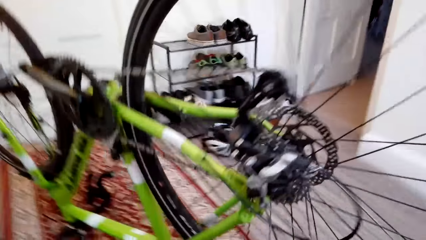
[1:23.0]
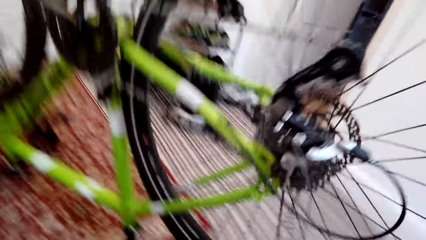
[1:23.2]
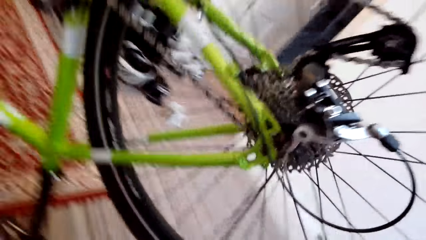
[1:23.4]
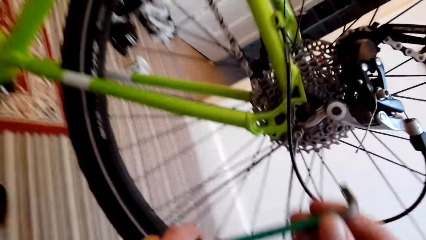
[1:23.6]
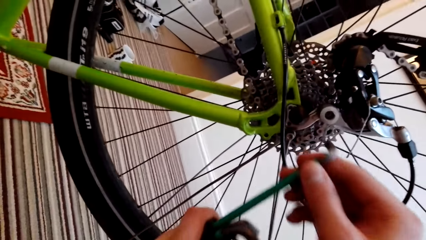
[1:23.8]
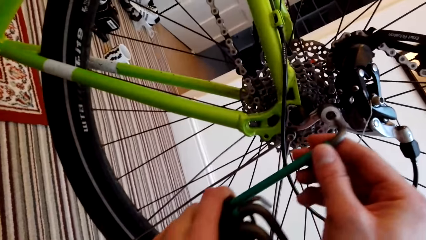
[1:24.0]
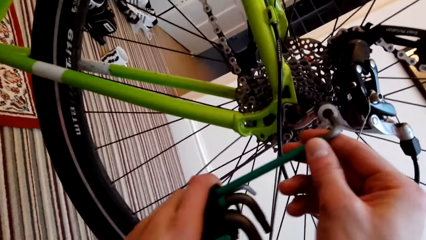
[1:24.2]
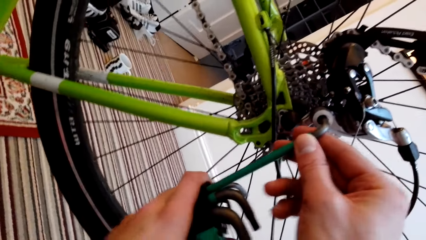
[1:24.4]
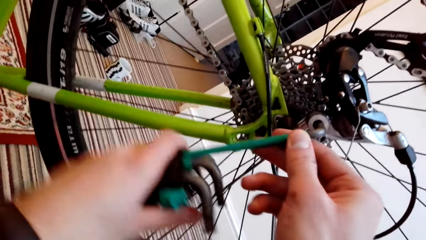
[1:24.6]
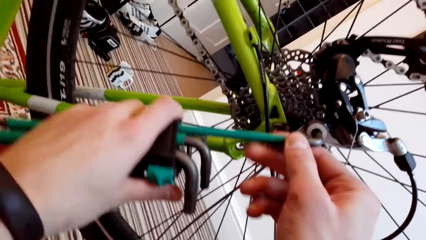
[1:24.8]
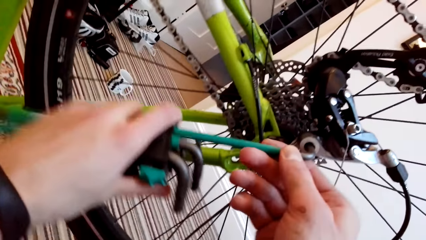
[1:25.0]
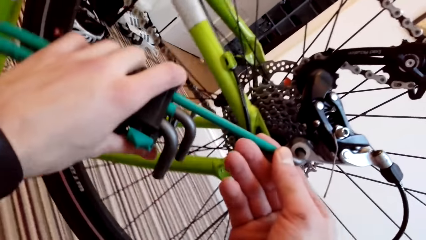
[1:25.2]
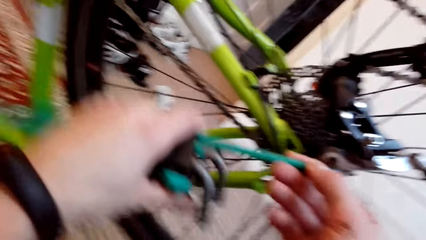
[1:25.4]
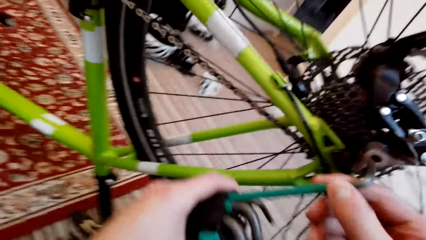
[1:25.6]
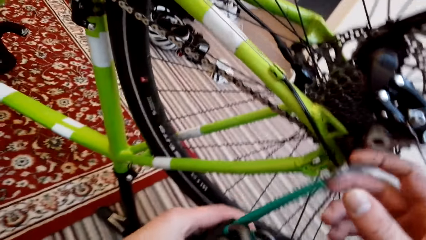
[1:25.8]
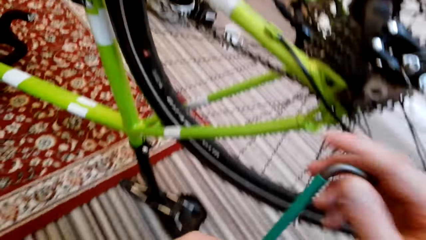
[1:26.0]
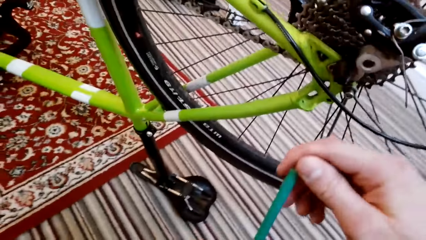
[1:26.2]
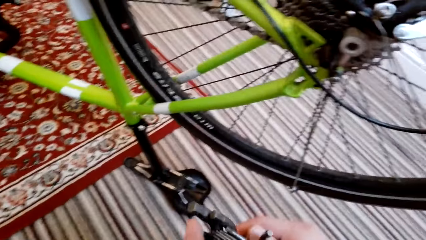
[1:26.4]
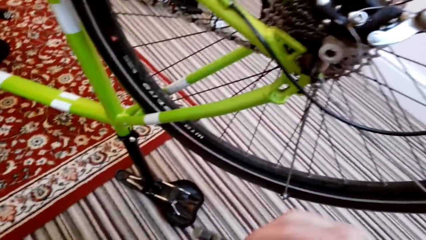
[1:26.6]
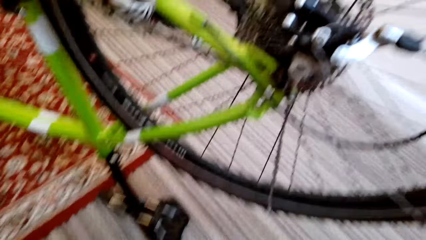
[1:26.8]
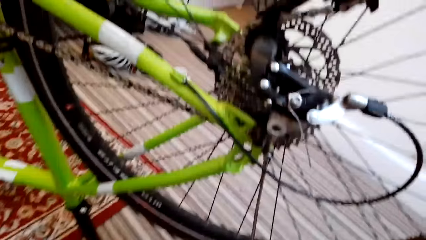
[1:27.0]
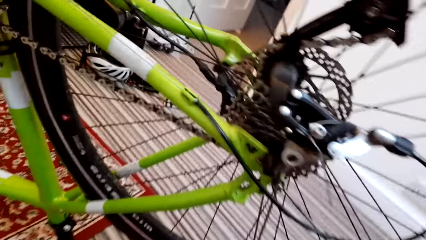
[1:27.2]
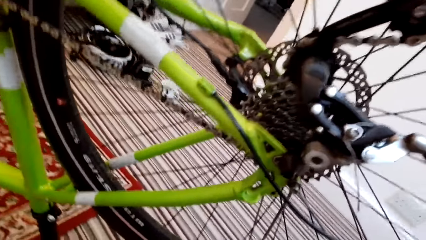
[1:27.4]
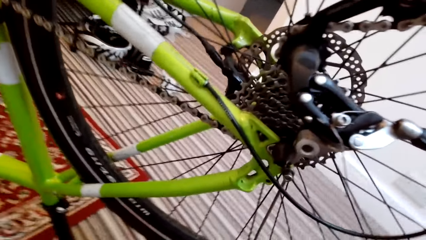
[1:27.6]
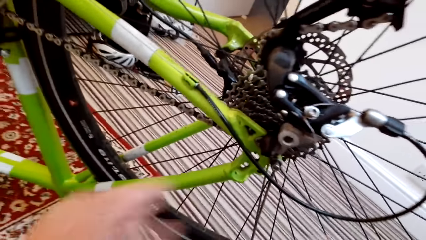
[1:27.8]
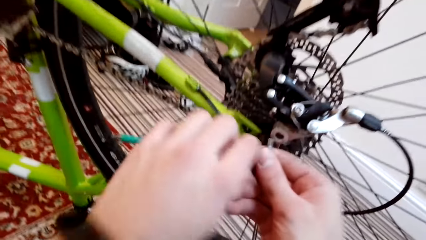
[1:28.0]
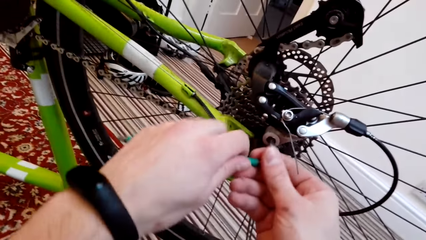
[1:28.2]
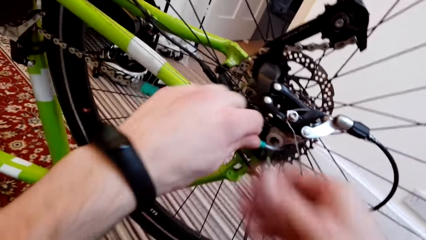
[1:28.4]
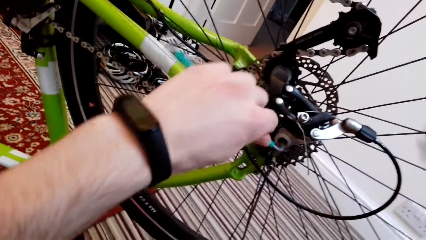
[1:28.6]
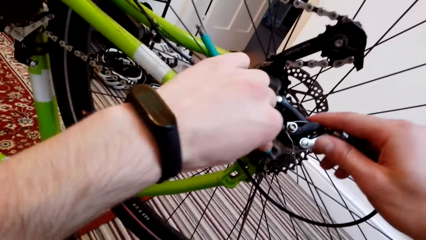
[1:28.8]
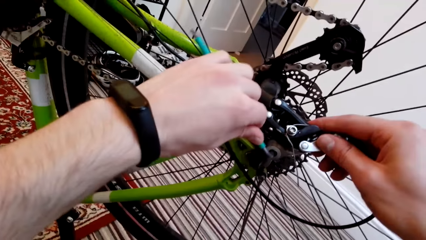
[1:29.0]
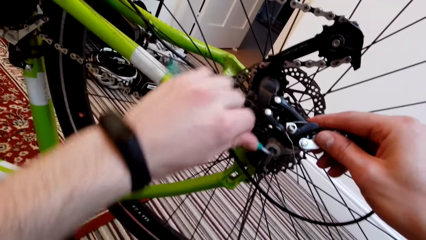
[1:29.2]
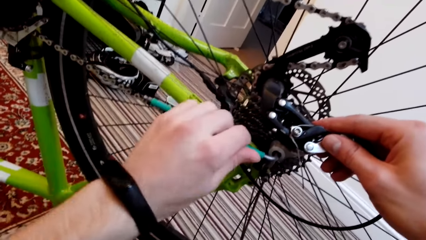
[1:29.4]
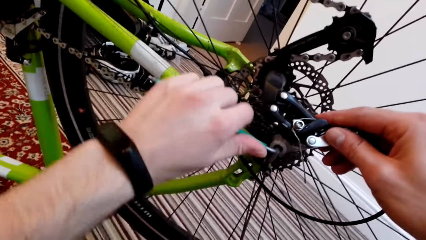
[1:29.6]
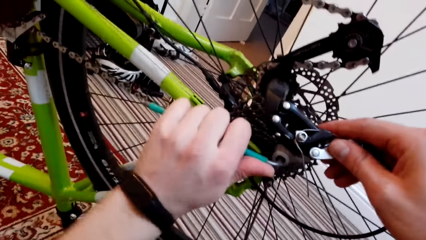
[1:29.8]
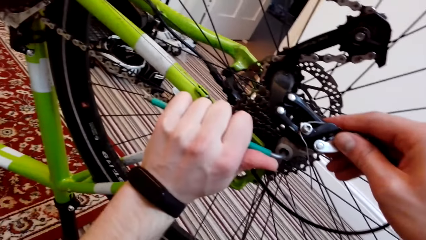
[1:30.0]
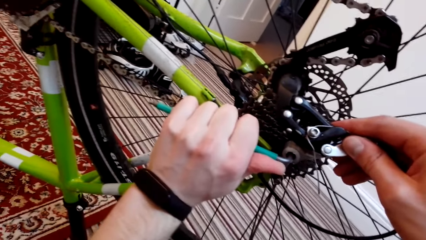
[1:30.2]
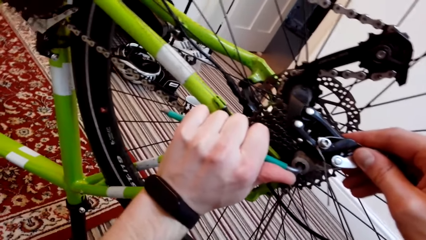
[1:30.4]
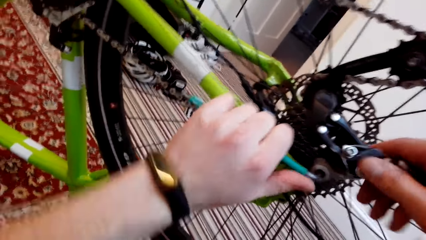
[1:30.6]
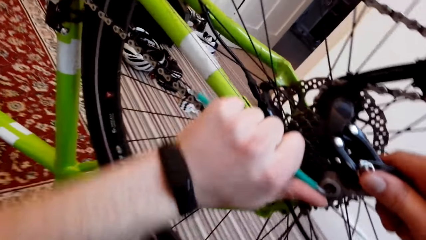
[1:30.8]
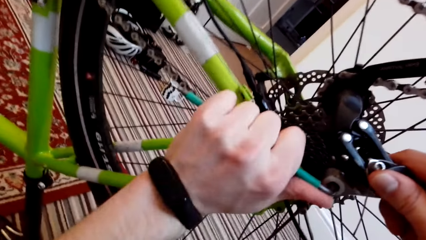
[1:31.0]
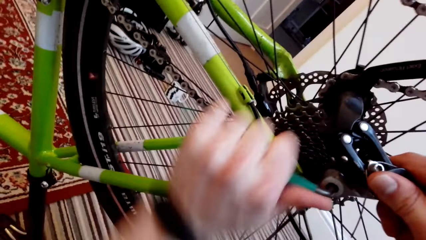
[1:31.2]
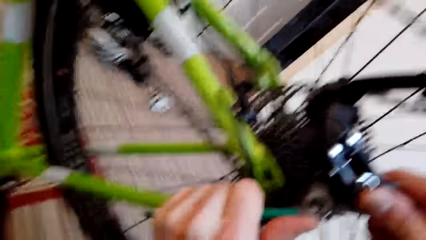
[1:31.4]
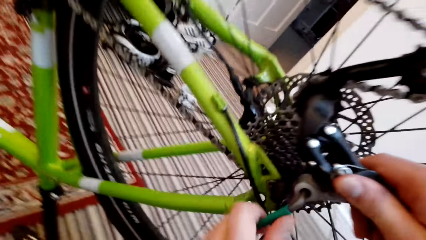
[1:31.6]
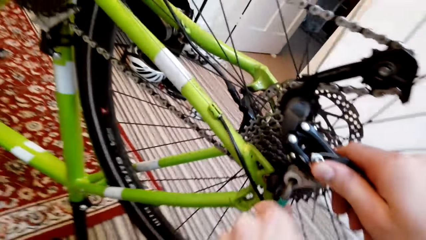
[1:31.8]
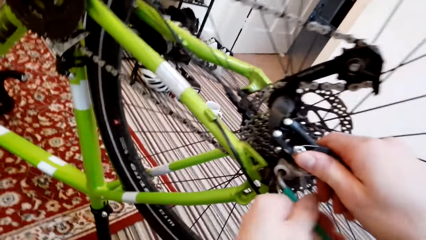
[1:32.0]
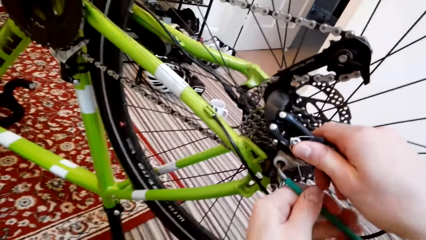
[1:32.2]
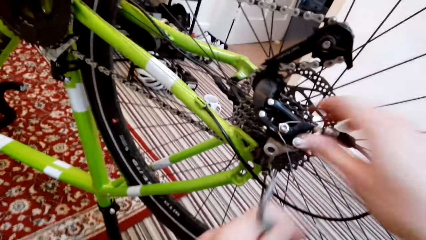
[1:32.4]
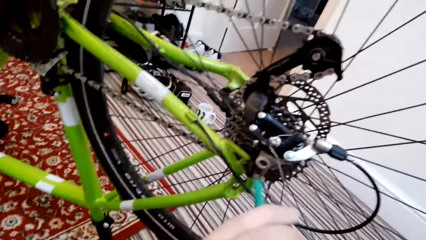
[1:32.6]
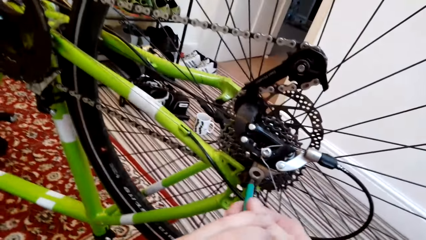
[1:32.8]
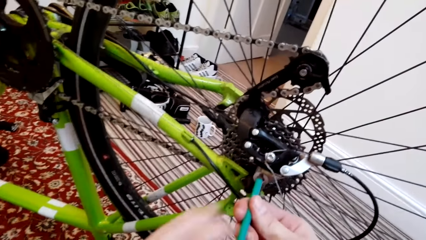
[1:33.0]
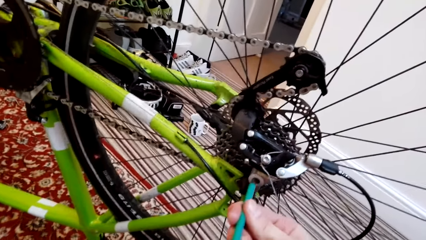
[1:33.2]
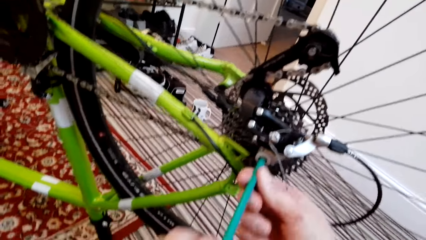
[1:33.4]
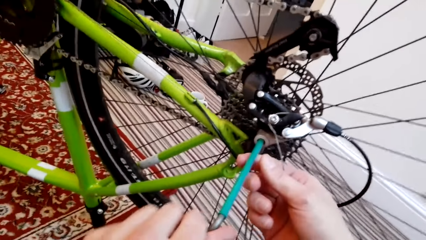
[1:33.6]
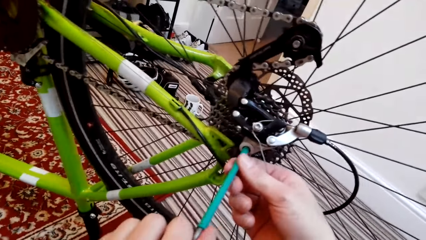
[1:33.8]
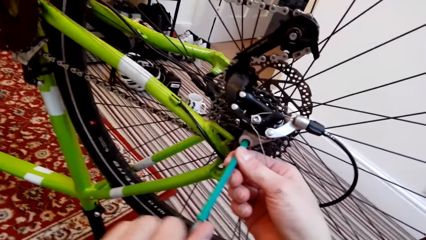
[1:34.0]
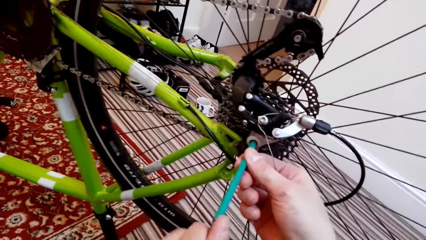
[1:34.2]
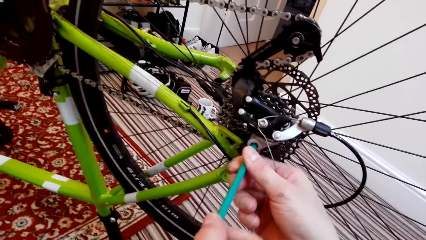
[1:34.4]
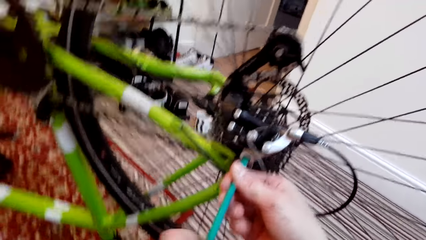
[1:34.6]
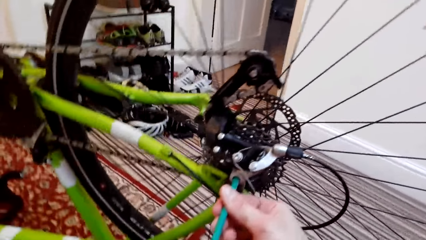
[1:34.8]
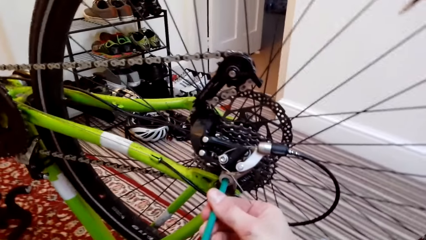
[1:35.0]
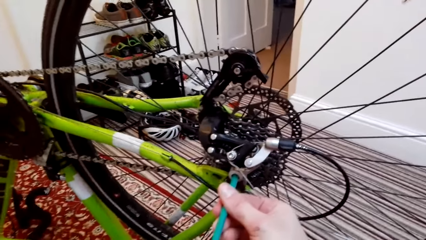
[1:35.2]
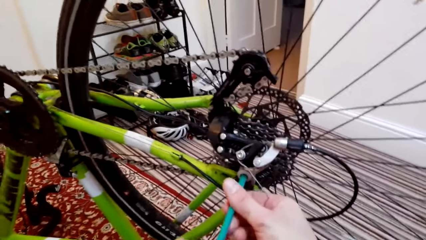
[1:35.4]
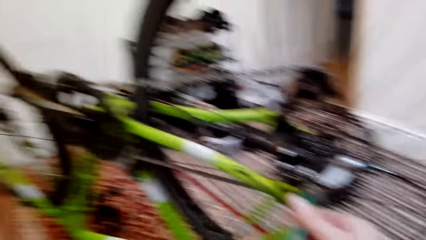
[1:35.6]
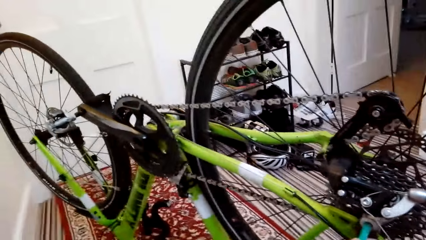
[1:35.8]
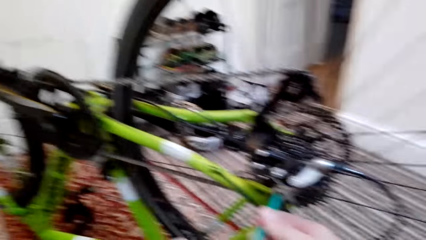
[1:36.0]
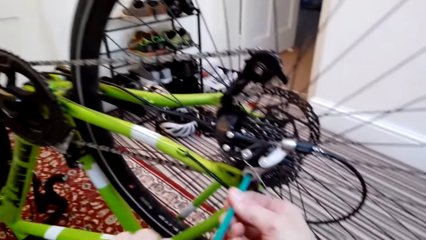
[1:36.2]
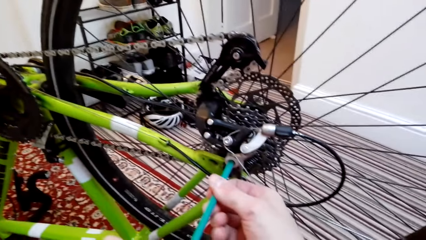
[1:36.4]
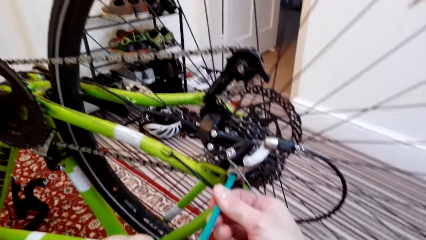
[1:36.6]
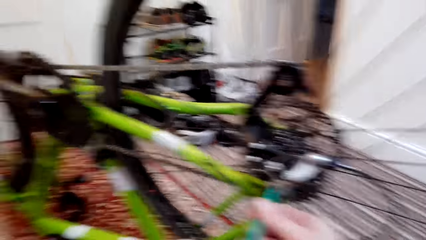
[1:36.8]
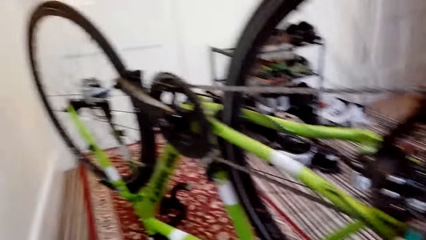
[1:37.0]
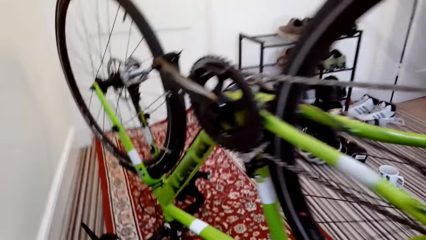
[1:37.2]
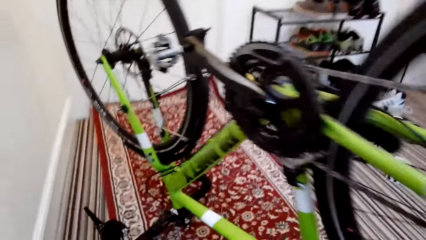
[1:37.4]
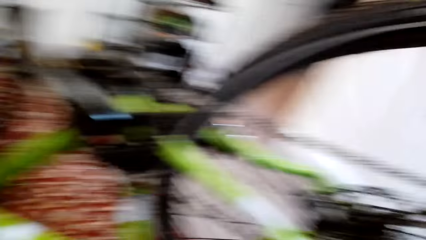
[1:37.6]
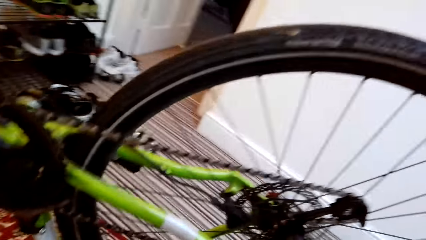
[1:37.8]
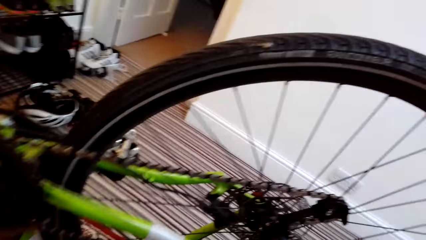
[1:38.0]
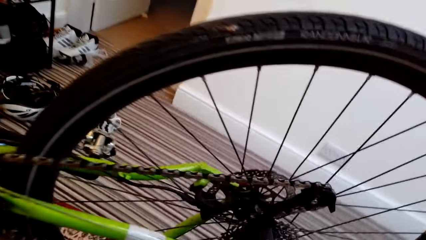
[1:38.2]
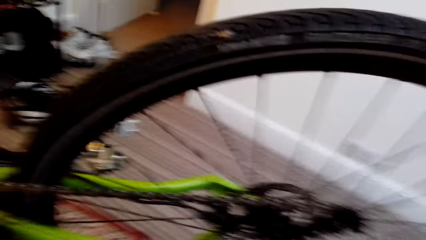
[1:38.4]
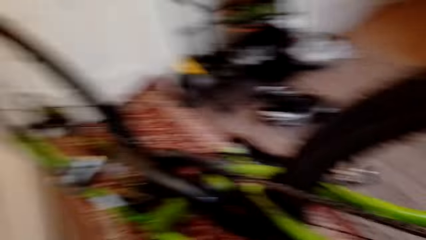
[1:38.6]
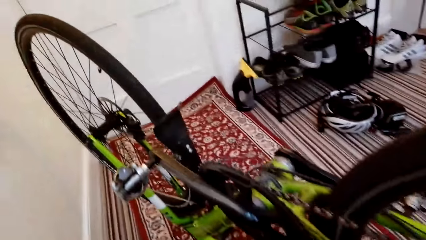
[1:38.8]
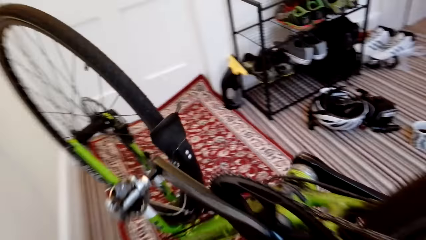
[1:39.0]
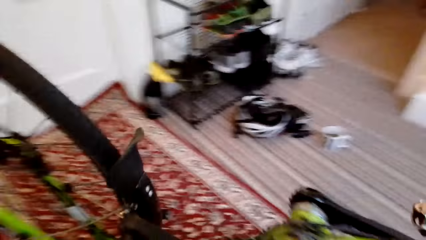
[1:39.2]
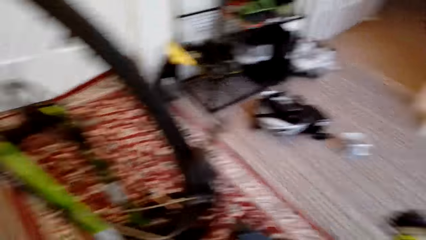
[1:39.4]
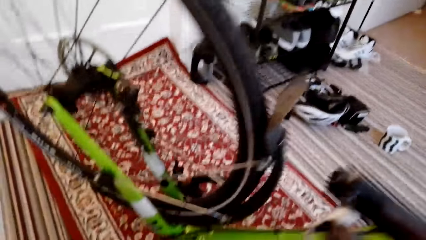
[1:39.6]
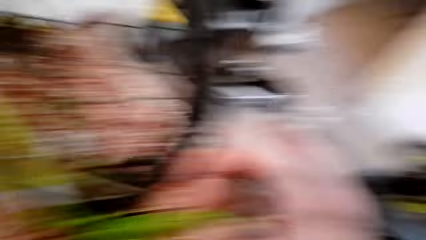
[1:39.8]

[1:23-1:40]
The camera wearer unloosens the bicycle tire. They fix the bicycle with the allen key.
